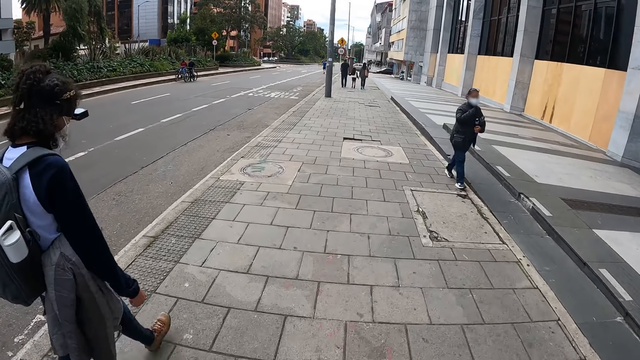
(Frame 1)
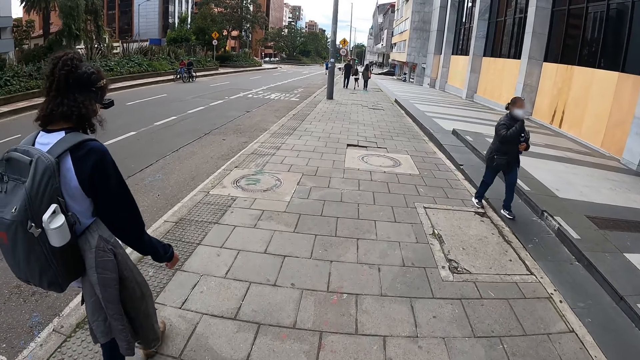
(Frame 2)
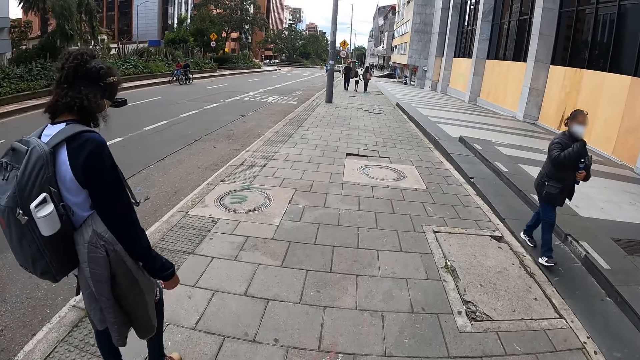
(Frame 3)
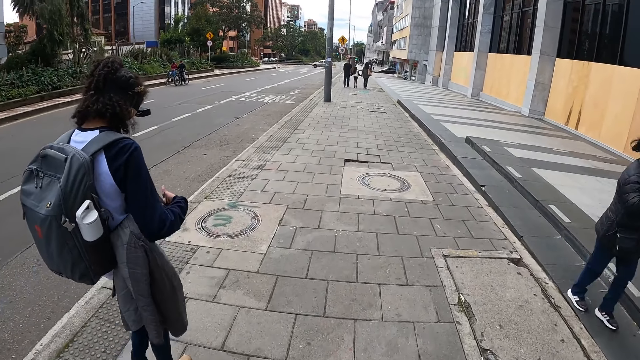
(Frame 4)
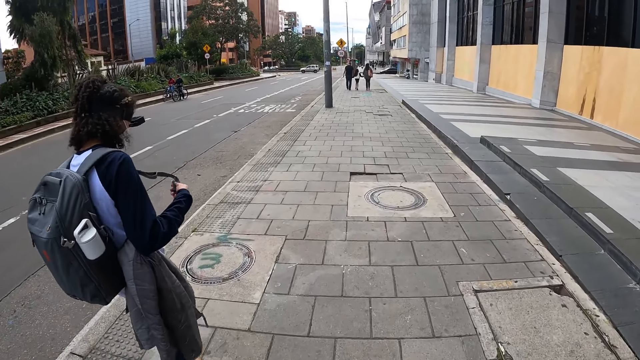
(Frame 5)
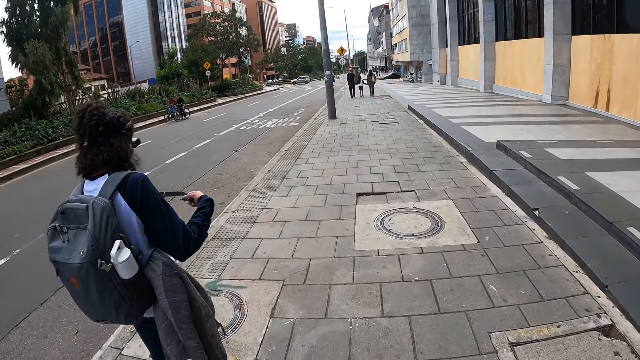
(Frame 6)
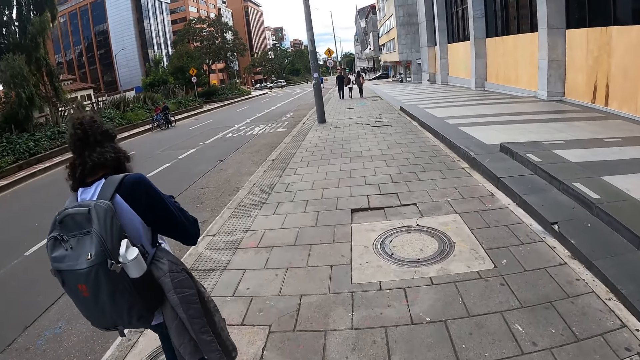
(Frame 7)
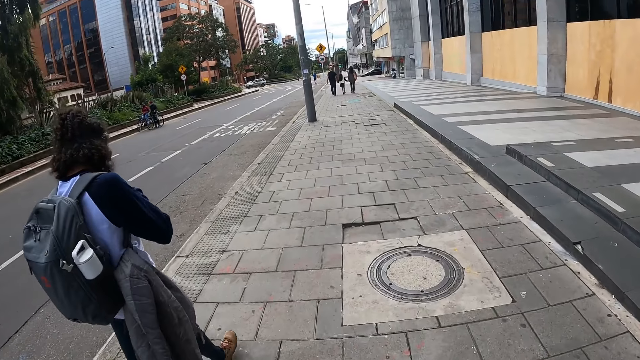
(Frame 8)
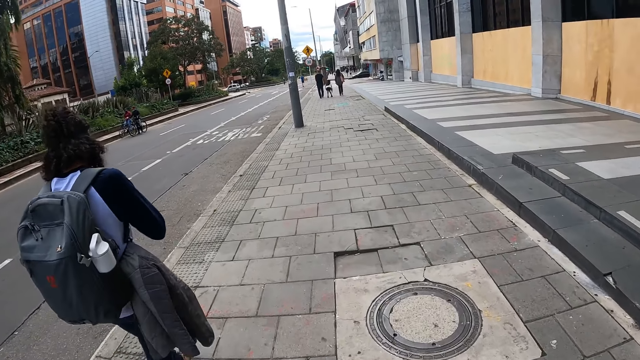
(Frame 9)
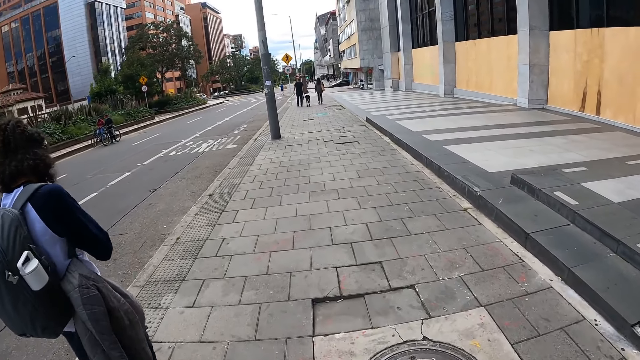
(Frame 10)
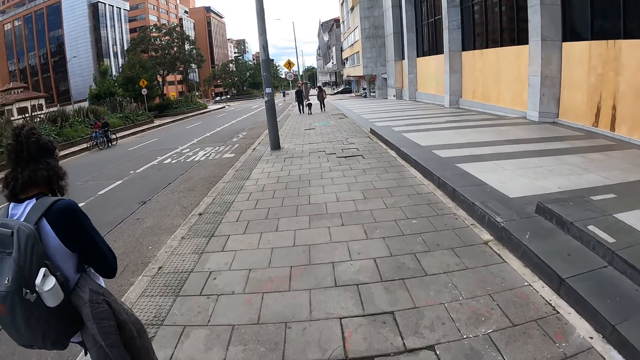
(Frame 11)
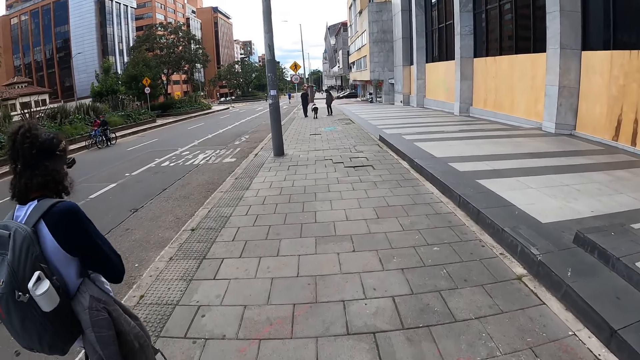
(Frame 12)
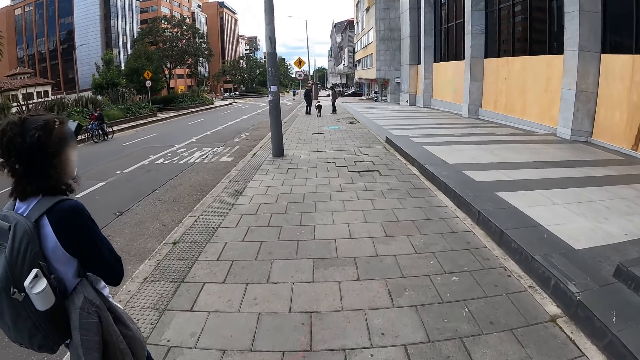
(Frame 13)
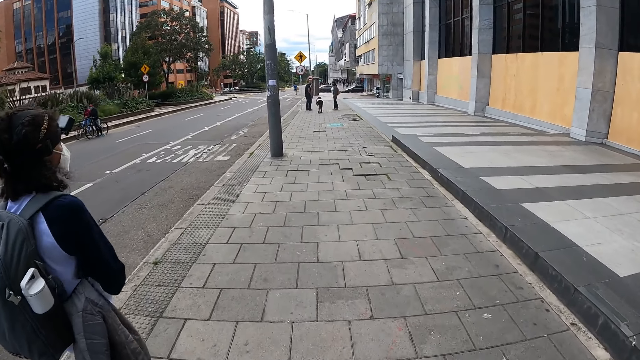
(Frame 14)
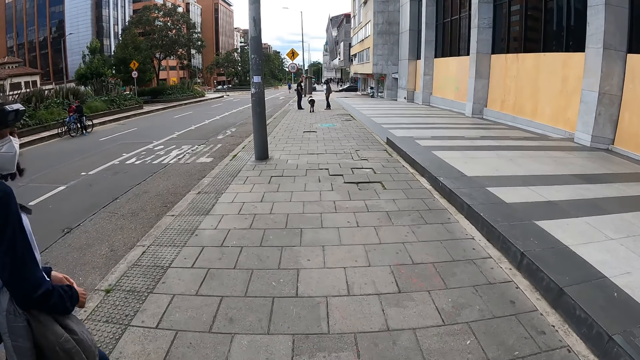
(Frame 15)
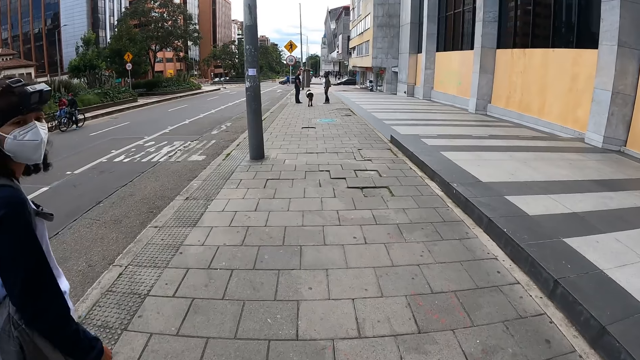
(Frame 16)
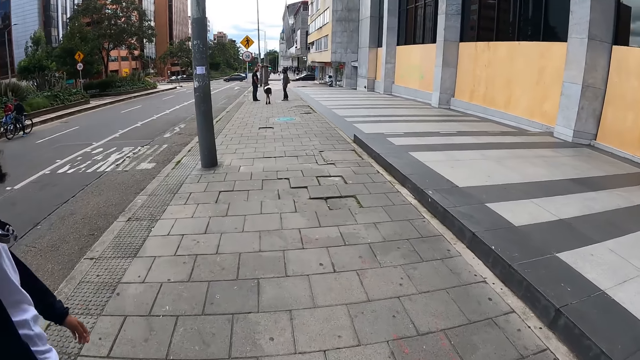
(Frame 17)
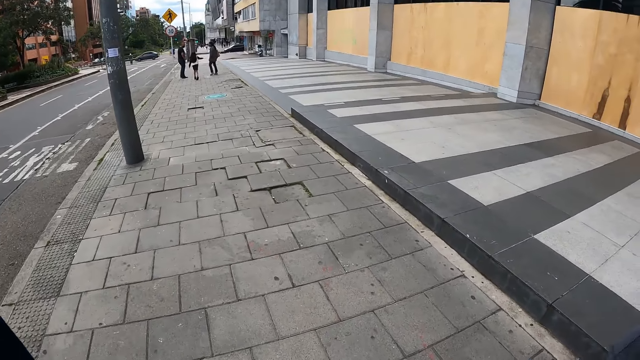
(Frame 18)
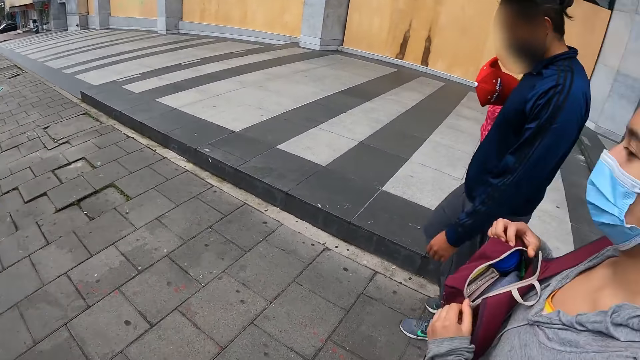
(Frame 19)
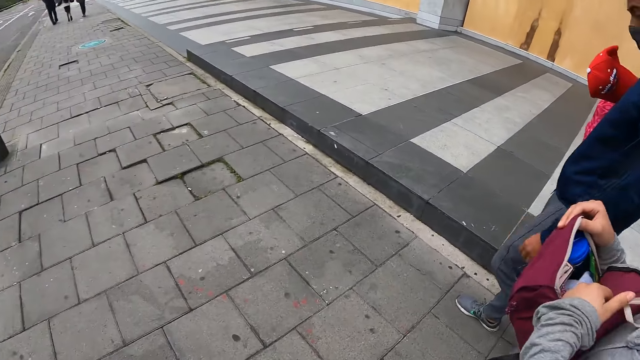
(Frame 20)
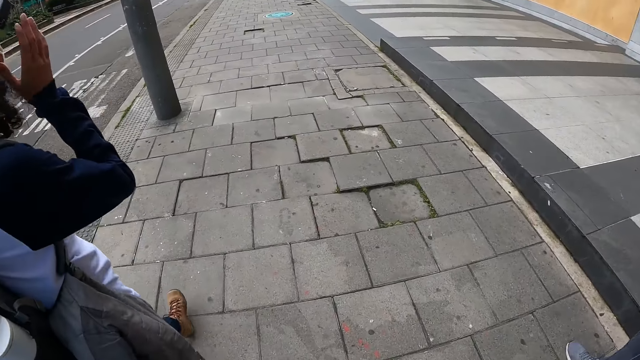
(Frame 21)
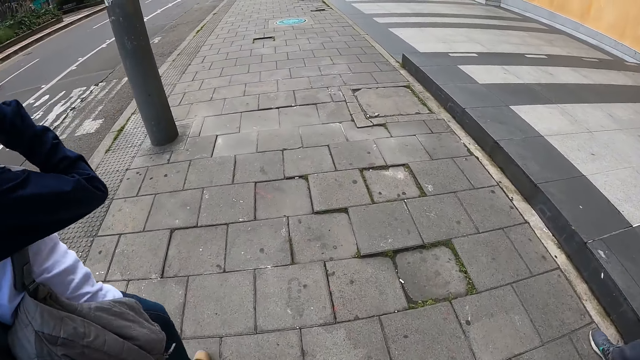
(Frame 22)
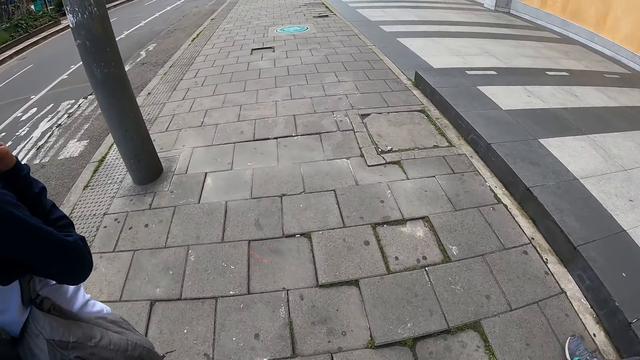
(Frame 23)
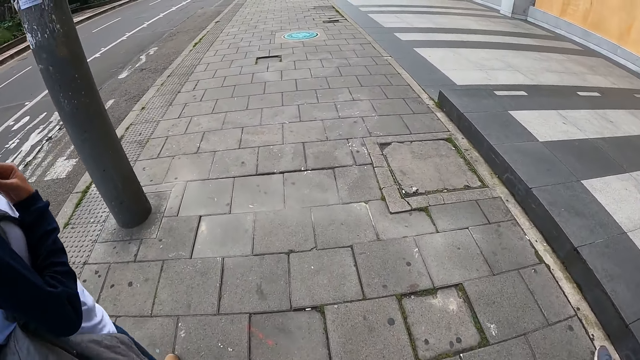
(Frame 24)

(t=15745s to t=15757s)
A woman holds a handle of a backpack with her right hand. Another woman opens a bag with her hands.

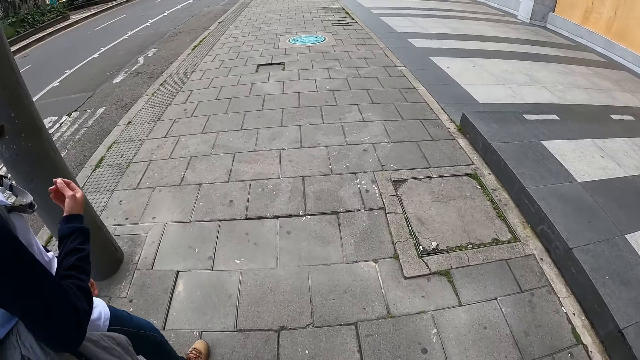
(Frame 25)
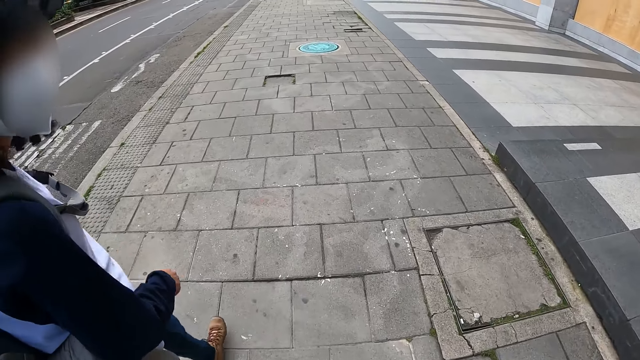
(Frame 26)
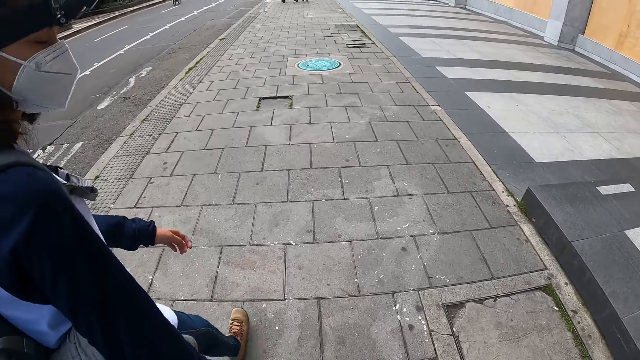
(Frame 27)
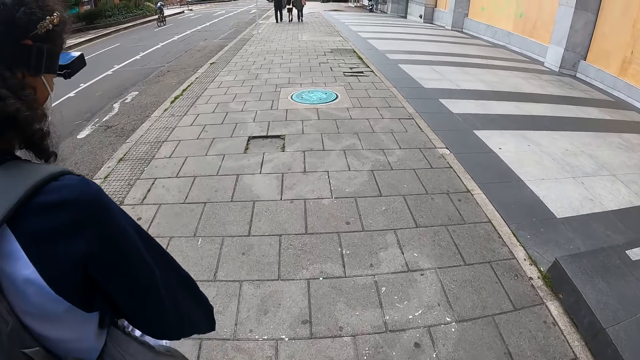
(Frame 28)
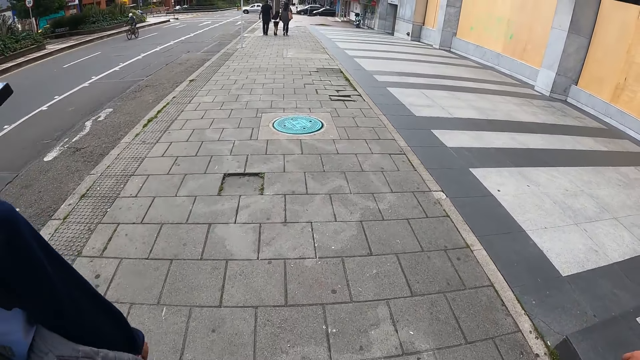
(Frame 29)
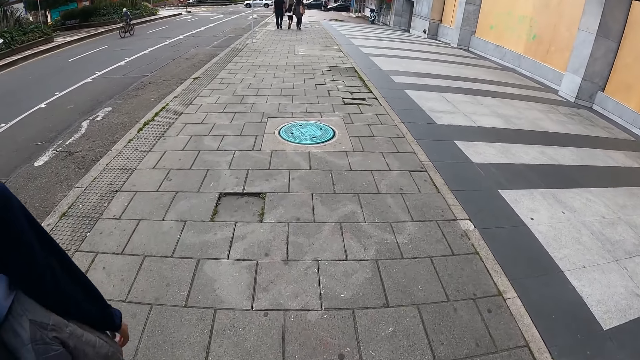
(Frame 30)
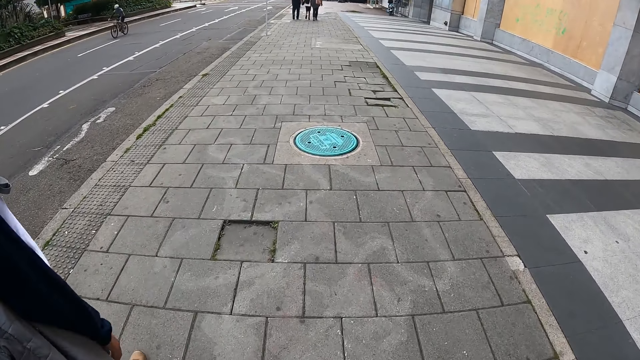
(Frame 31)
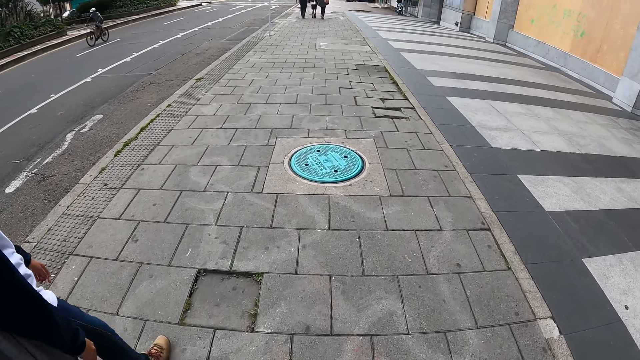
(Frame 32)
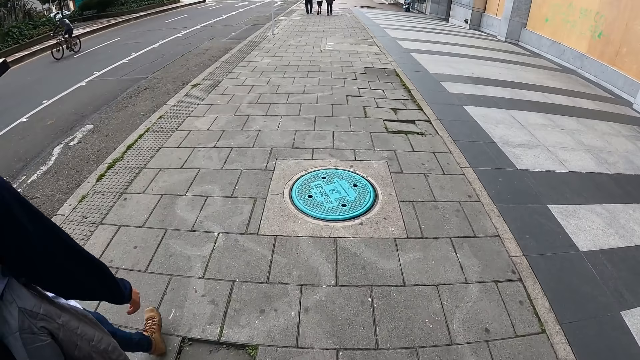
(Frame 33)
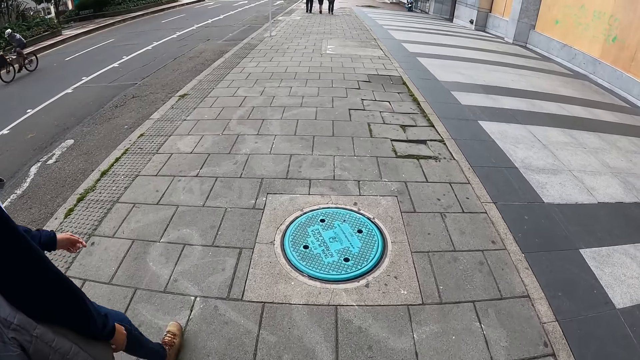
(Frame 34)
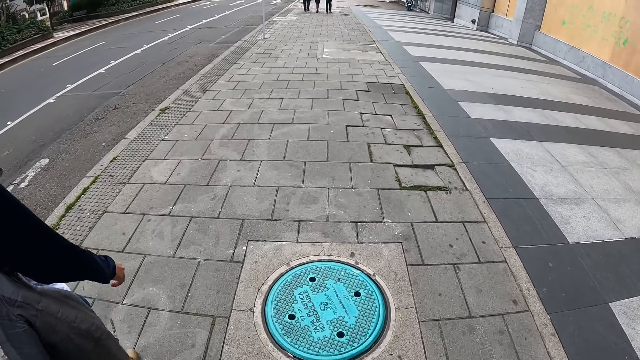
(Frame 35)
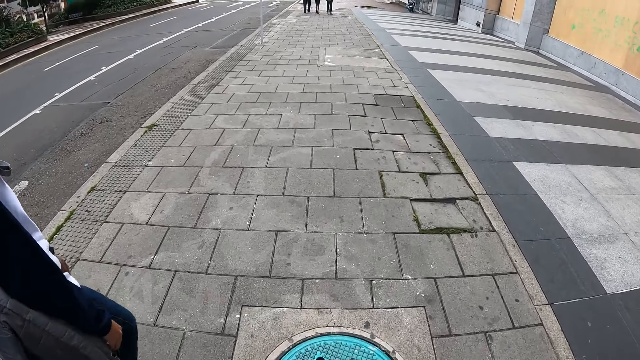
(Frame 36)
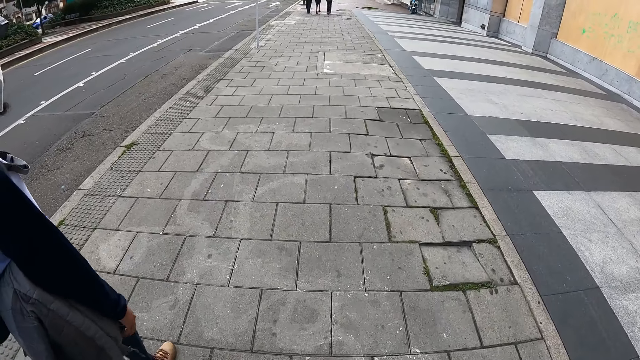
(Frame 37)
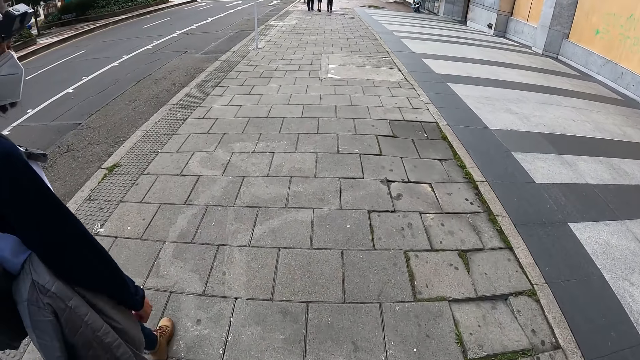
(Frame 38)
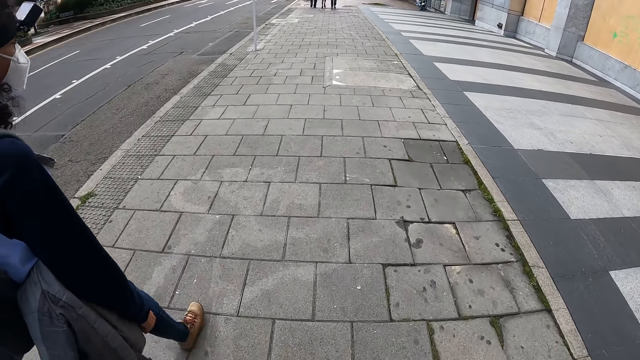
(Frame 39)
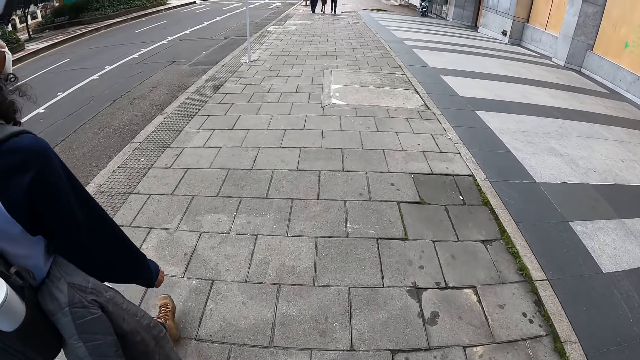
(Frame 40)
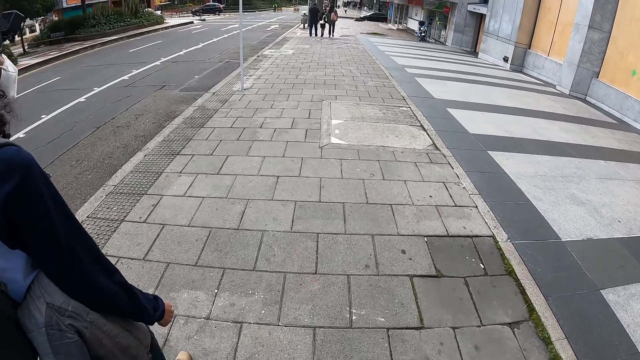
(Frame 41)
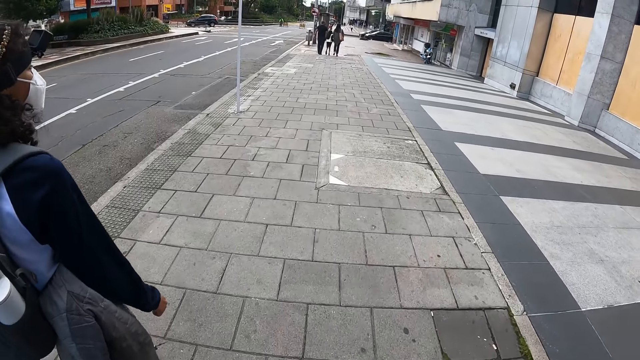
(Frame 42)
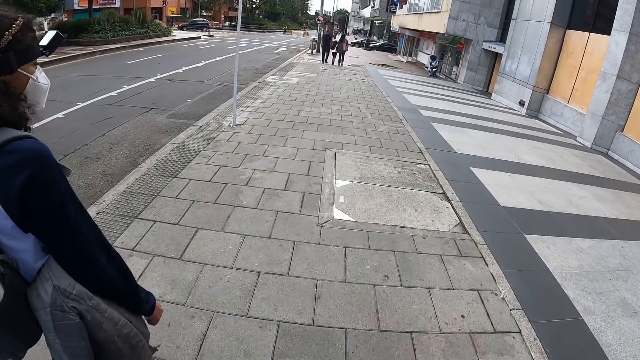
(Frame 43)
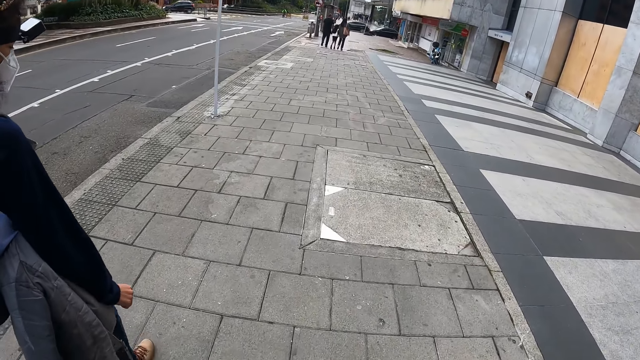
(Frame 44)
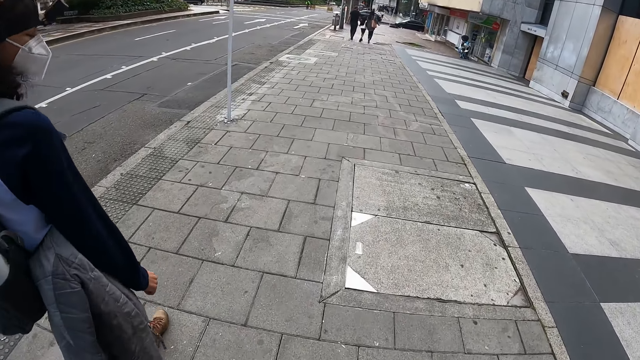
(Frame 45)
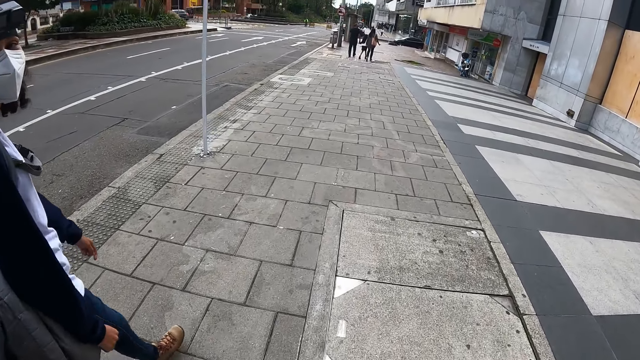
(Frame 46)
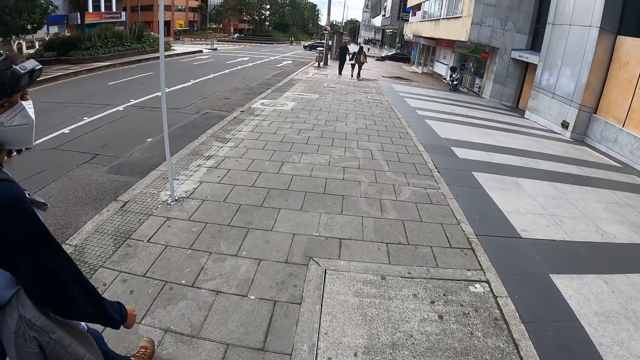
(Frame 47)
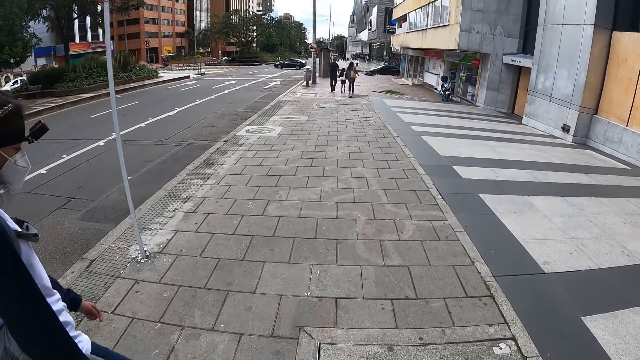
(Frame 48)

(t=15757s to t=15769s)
A woman converses with the camera wearer. The camera wearer walks on the pavement.
